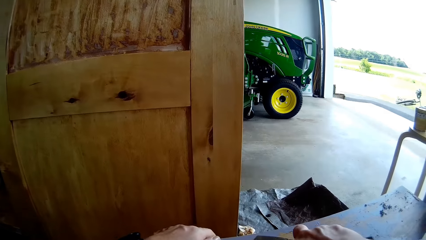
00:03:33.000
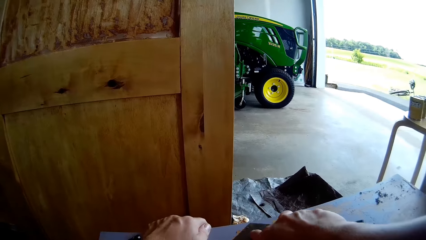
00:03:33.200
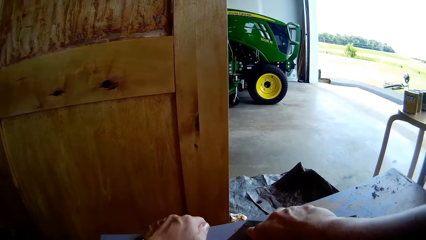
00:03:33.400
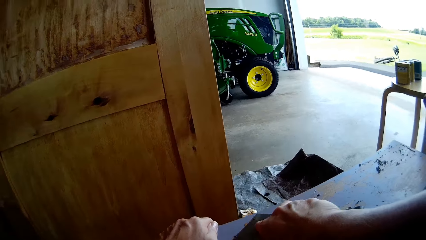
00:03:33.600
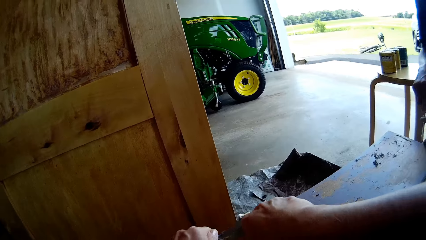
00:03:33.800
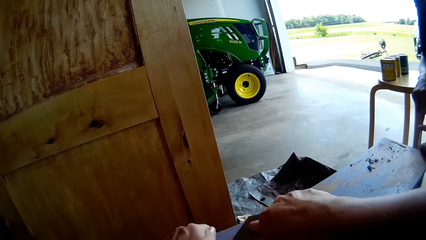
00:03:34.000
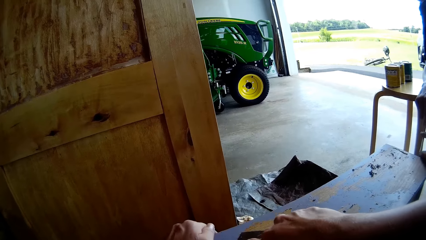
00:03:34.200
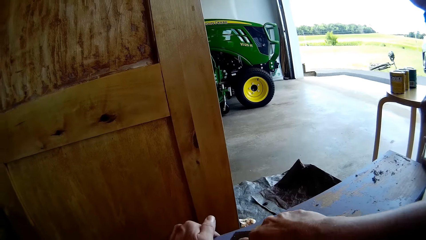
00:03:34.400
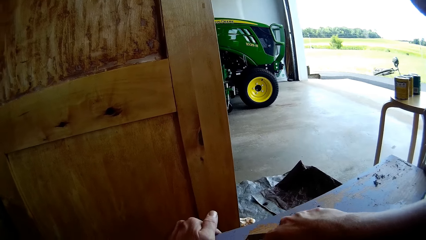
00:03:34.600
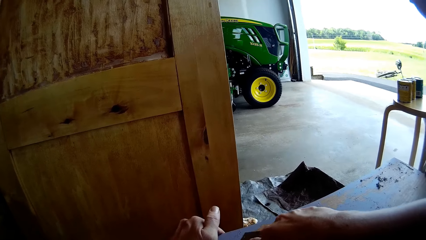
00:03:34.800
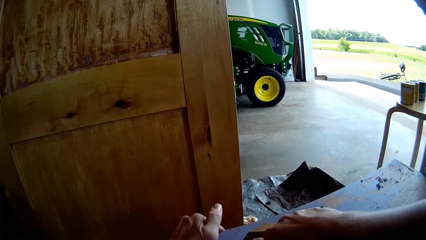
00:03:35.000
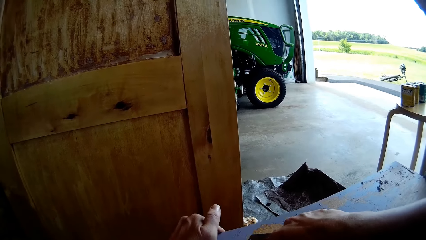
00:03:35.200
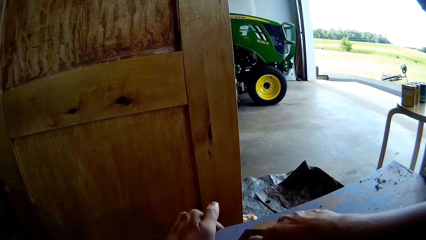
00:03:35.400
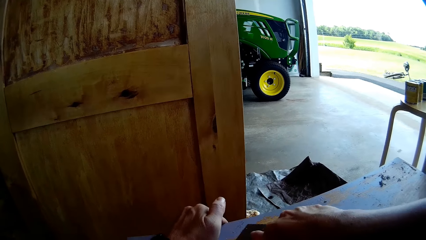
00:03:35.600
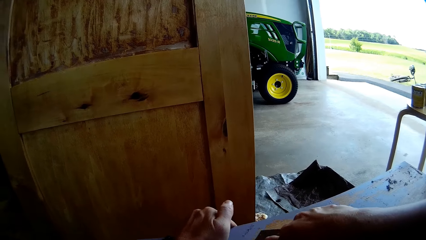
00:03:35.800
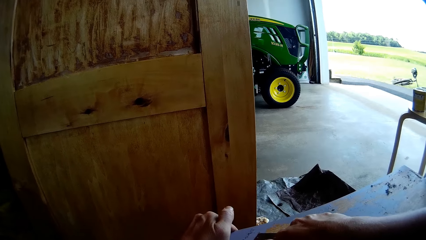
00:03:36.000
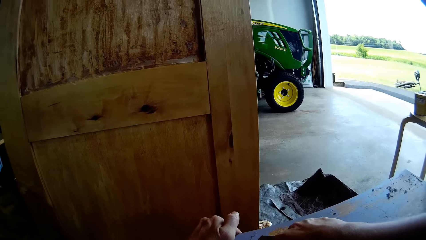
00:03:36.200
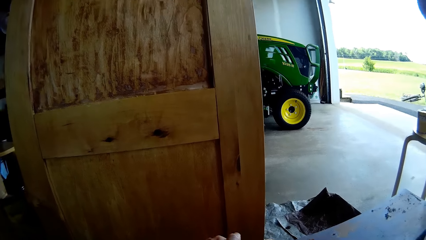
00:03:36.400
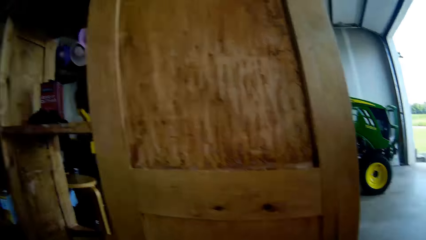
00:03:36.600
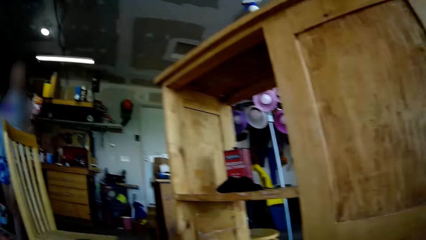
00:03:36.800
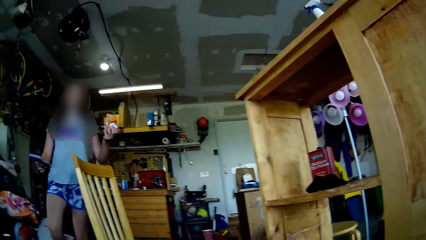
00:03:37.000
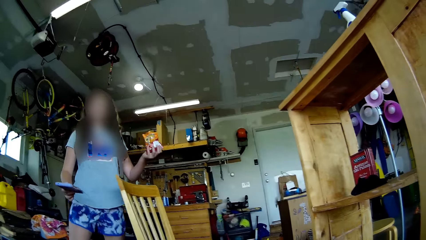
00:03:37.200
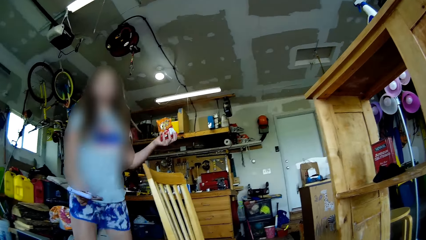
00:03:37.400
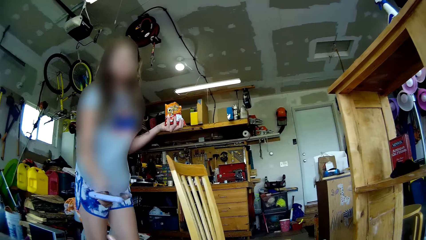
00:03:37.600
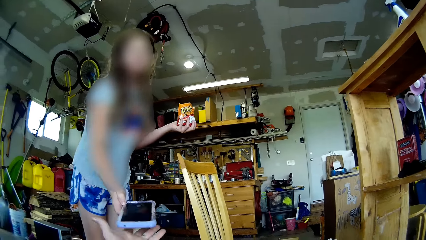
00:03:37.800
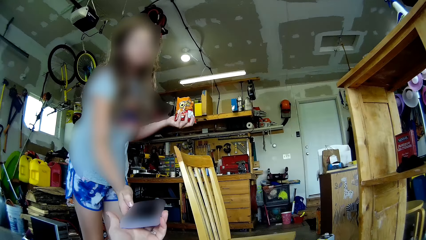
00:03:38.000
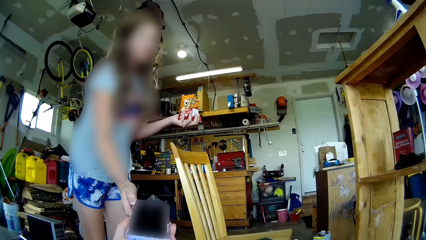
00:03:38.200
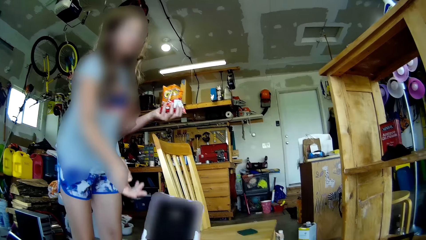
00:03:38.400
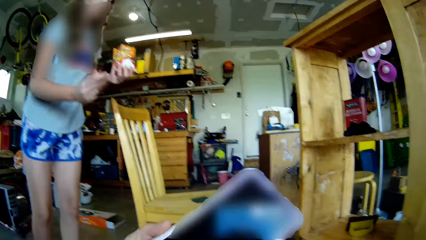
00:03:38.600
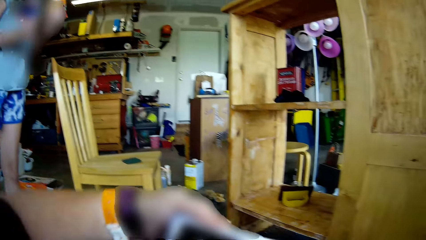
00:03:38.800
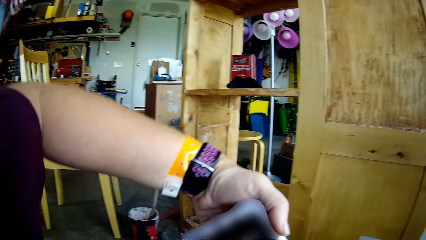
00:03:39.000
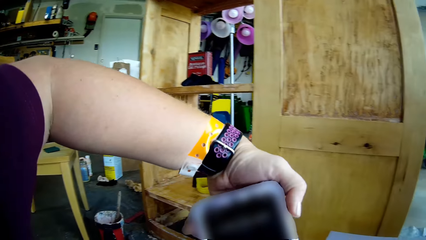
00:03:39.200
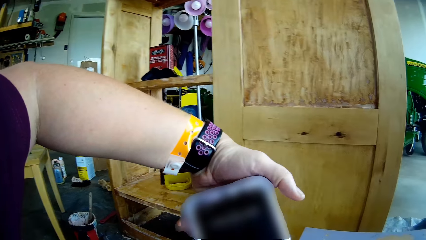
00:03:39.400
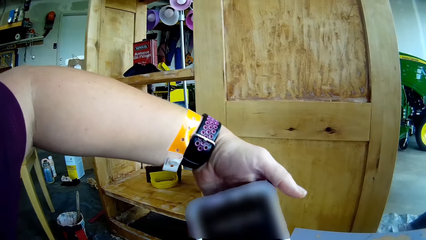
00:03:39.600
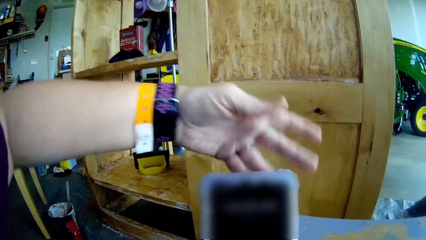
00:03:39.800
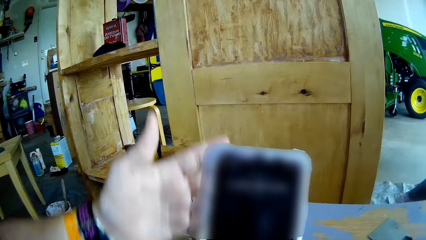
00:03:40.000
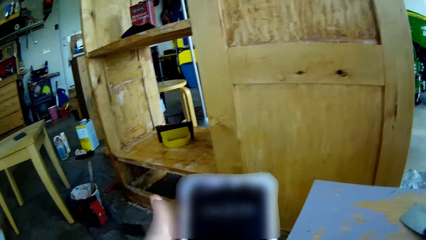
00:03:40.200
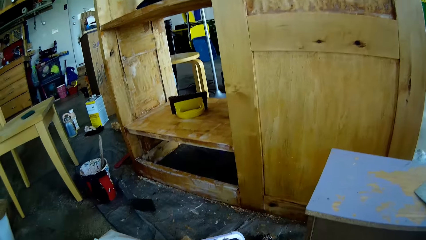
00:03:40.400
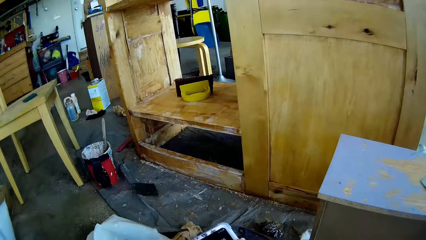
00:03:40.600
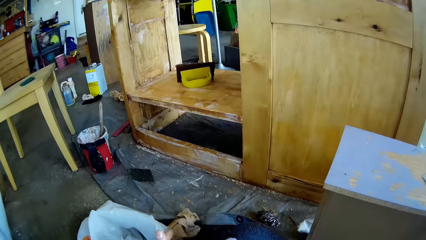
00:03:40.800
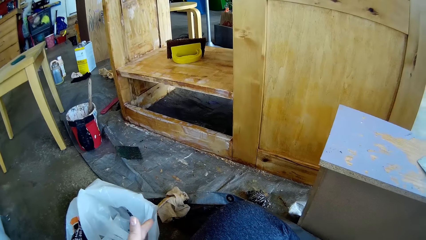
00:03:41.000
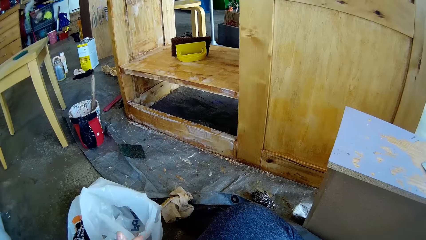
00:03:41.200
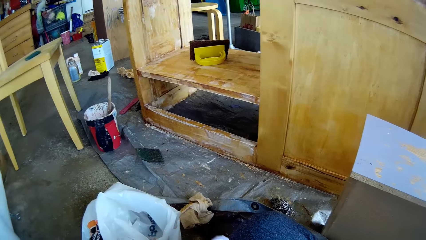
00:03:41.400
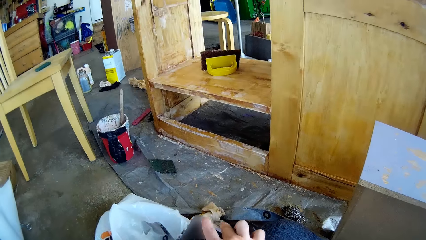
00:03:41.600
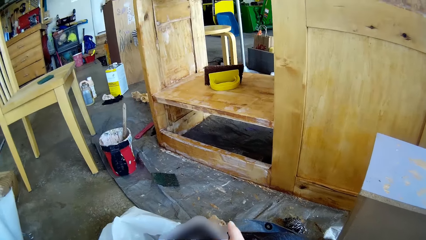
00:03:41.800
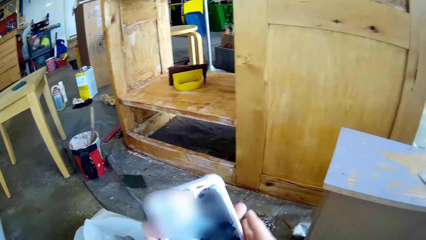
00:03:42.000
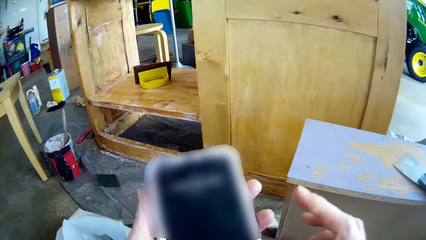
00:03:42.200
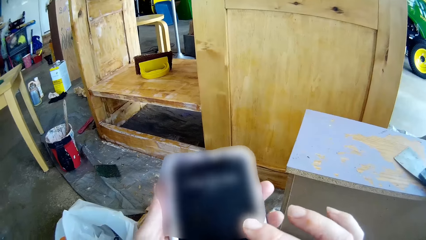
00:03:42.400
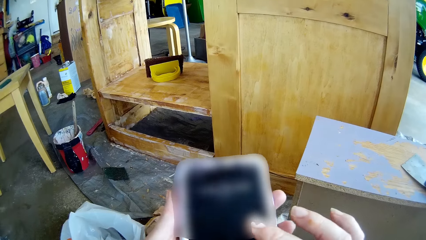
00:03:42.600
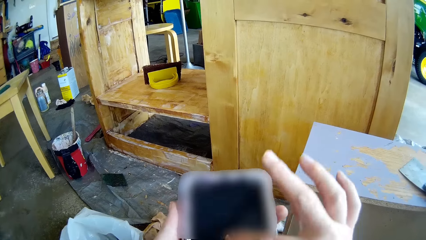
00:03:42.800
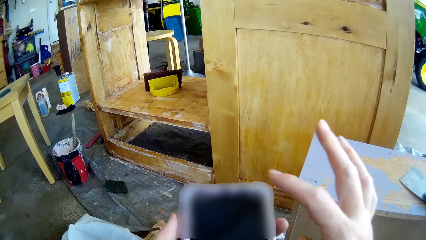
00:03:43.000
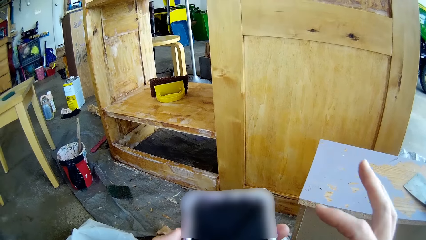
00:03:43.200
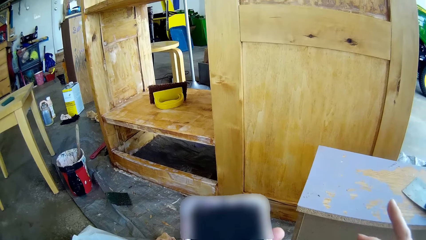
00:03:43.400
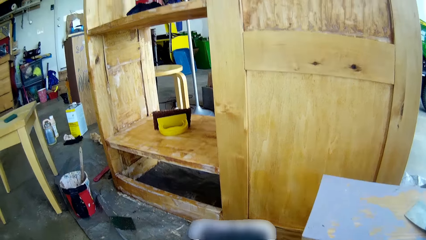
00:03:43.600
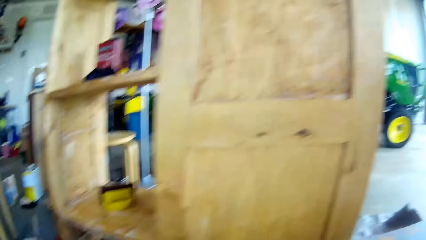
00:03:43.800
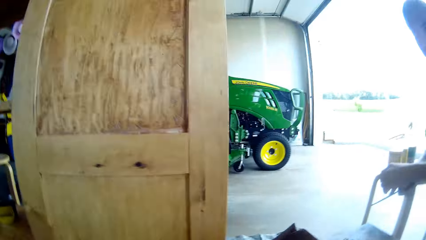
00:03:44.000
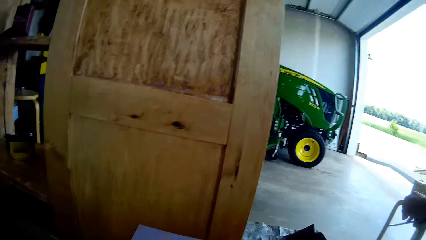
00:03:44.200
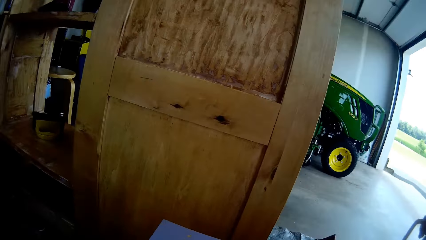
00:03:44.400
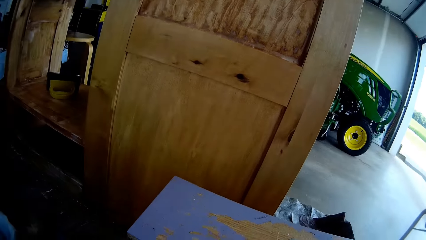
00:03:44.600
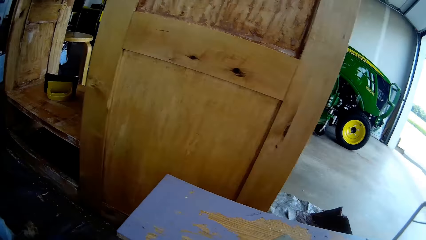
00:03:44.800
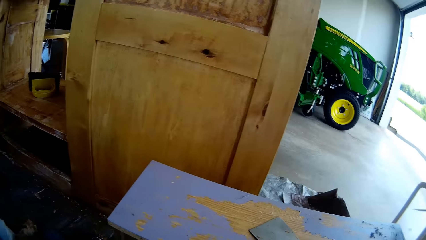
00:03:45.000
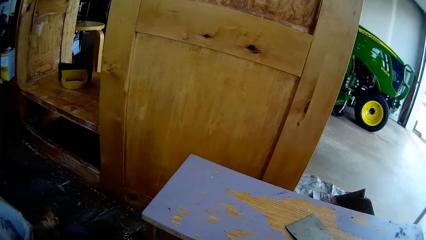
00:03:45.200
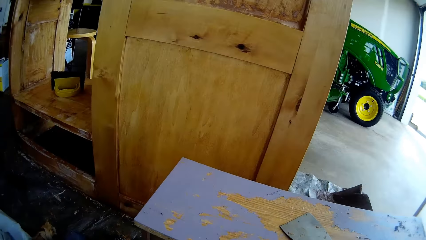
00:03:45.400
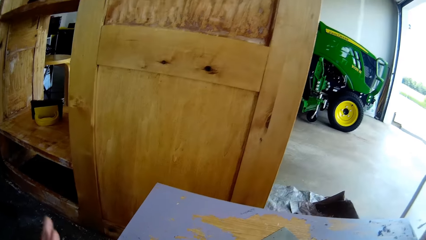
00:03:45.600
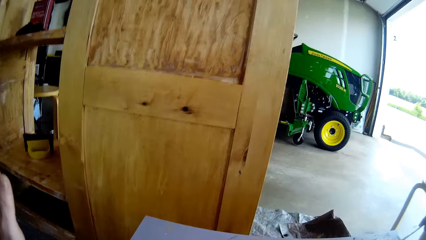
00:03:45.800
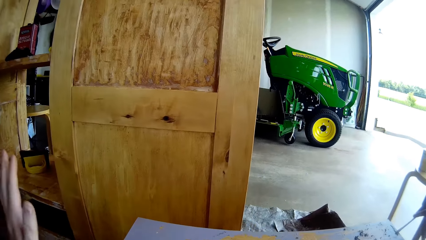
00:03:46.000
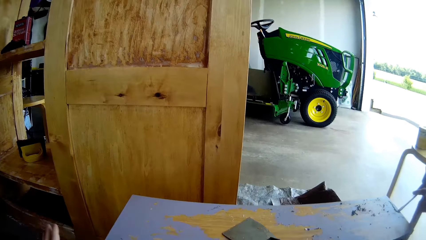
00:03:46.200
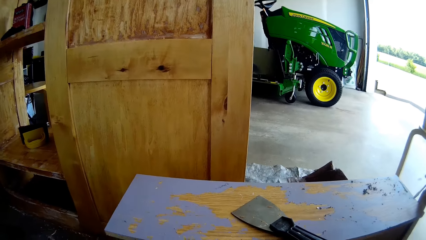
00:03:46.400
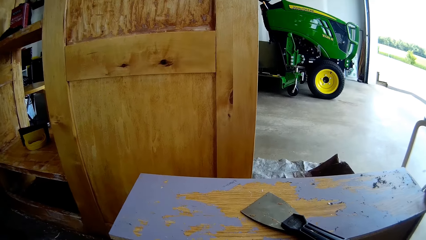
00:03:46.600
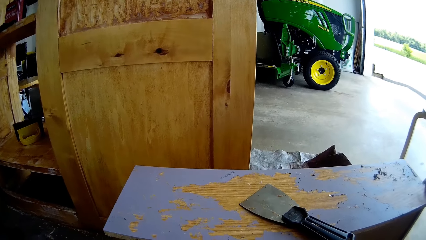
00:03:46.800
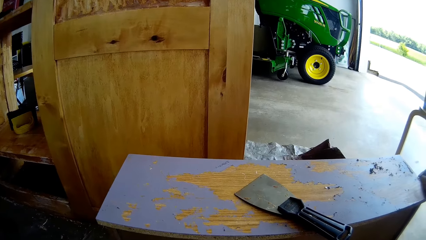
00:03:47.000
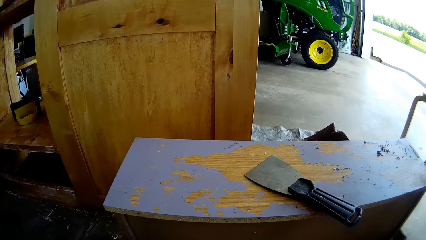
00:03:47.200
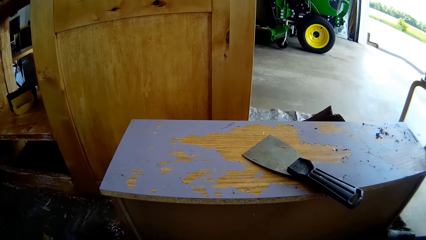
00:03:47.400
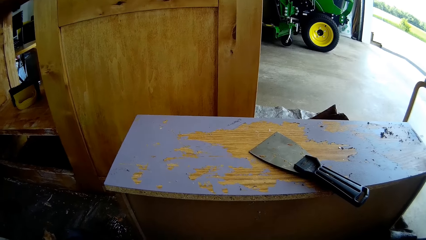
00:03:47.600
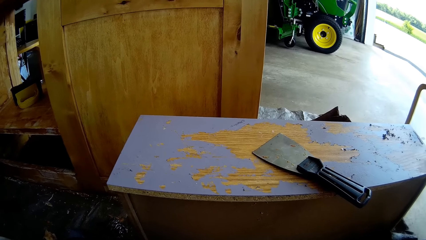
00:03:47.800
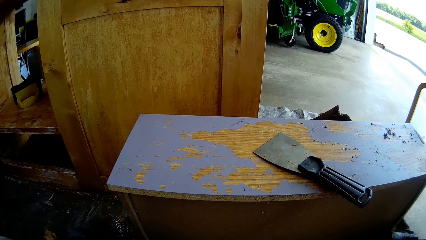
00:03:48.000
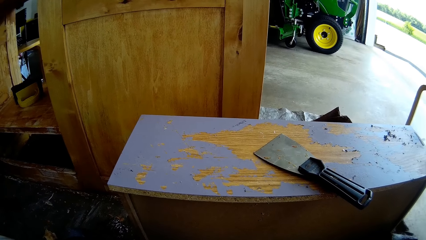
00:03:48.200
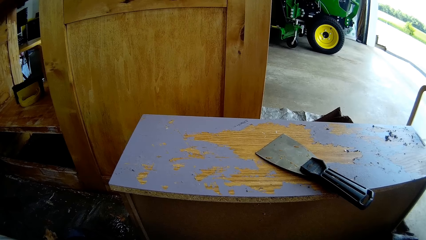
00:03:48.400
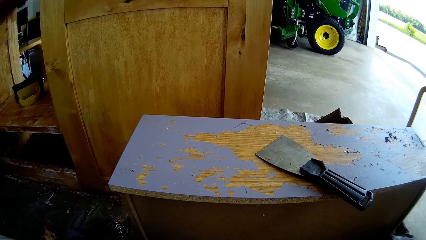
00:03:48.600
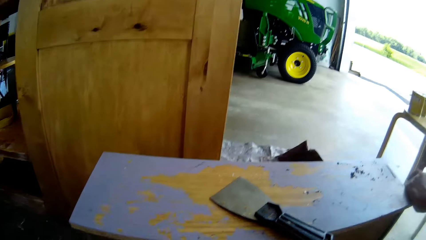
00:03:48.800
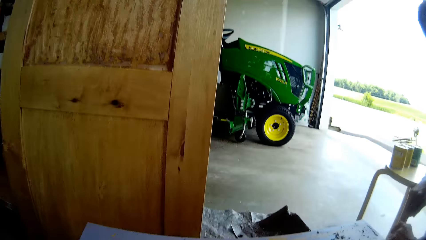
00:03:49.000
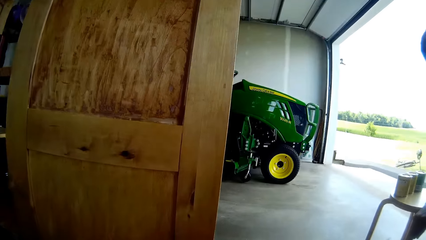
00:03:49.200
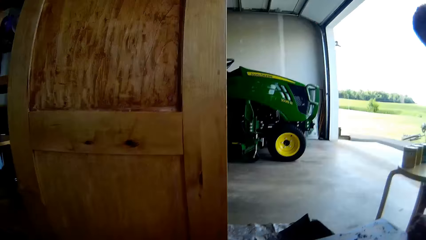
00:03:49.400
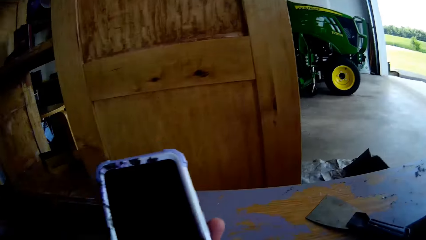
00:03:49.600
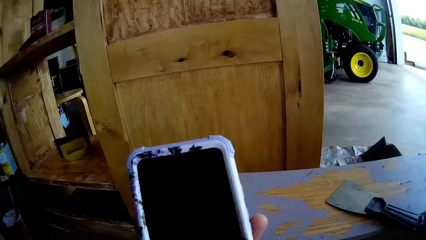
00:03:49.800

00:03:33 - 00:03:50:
The camera wearer scrapes paint from the table with the knife with a man's help. The man scrapes paint from the table with a screwdriver. A lady talks to the camera wearer. The lady hands over a phone to the camera wearer. The camera wearer takes the phone. They turn the phone in hands. They receive a phone call. They operate the phone. They converse on the phone.
